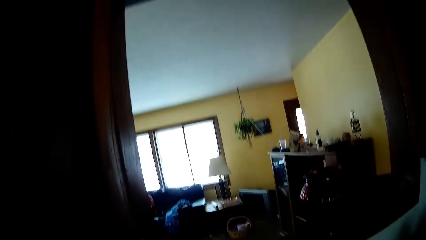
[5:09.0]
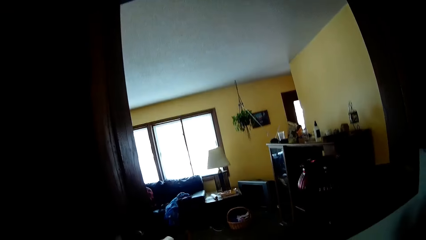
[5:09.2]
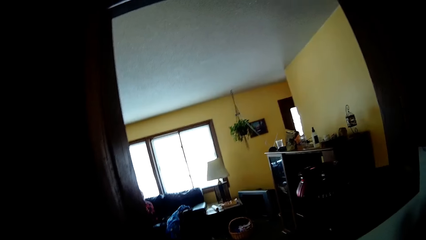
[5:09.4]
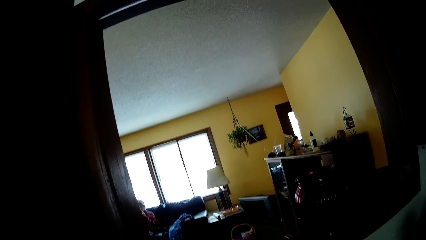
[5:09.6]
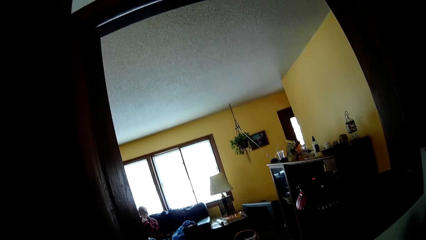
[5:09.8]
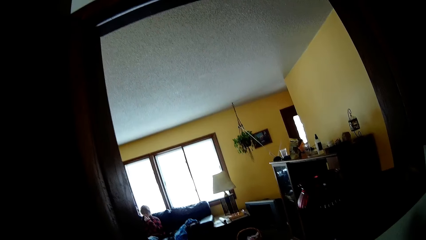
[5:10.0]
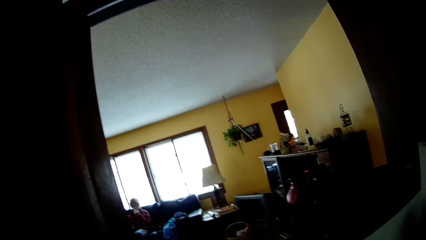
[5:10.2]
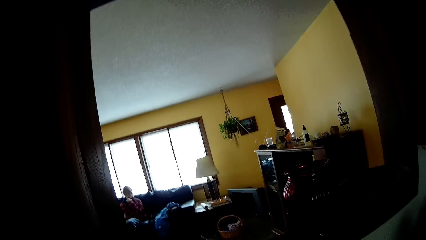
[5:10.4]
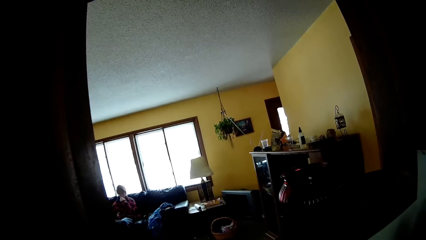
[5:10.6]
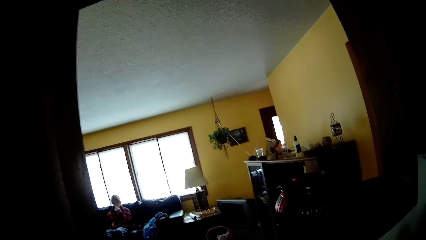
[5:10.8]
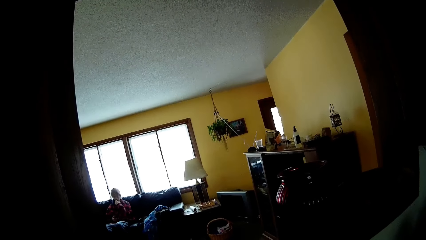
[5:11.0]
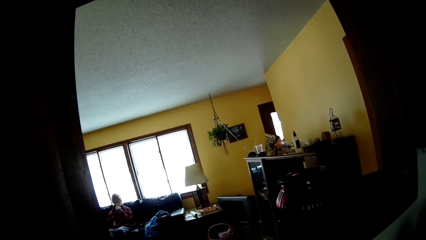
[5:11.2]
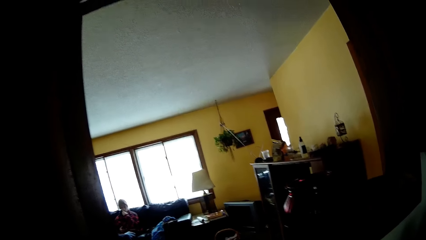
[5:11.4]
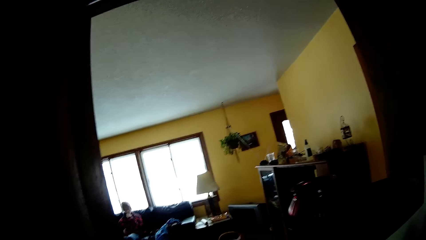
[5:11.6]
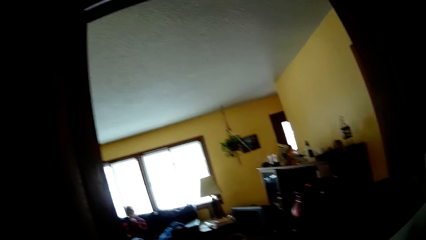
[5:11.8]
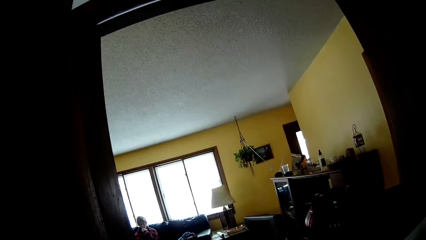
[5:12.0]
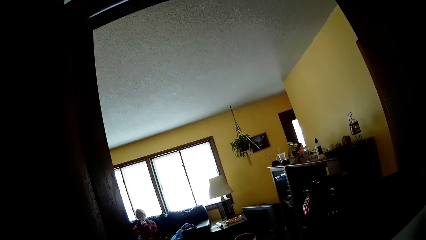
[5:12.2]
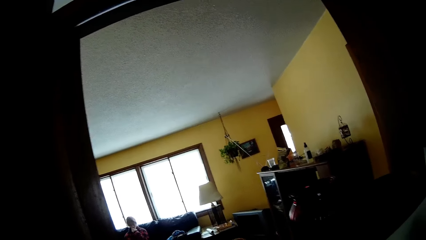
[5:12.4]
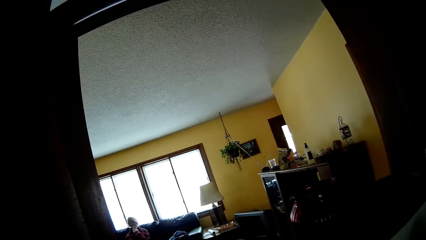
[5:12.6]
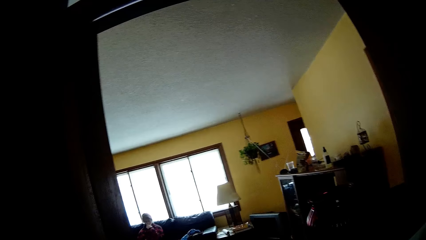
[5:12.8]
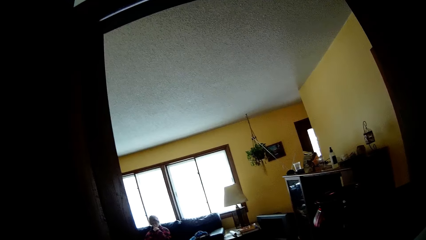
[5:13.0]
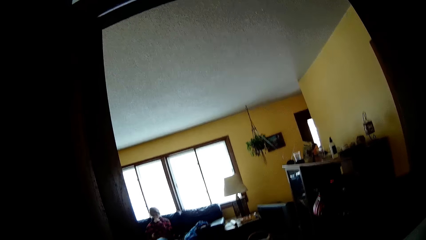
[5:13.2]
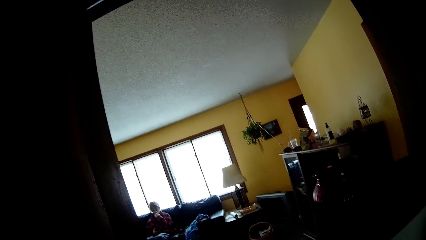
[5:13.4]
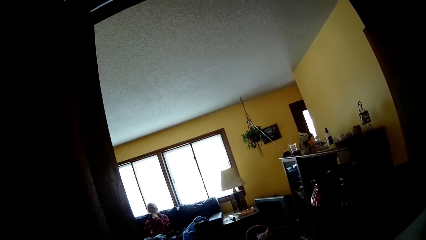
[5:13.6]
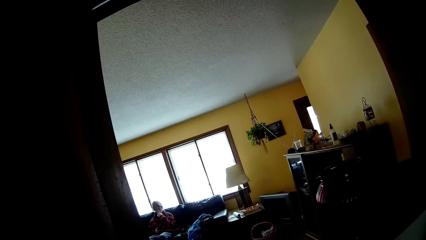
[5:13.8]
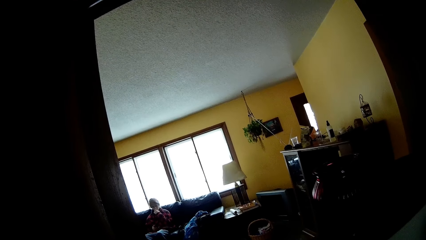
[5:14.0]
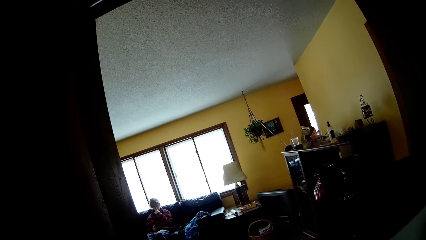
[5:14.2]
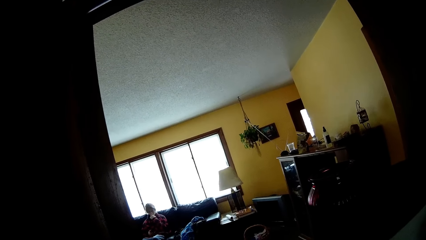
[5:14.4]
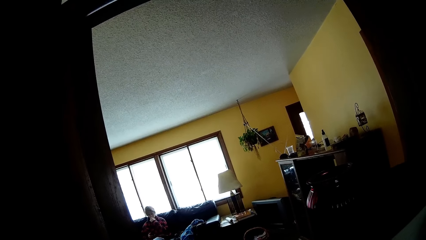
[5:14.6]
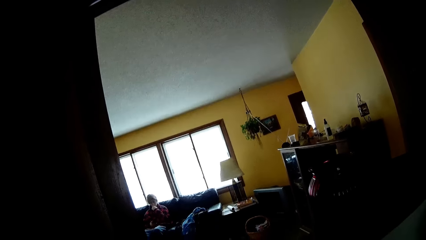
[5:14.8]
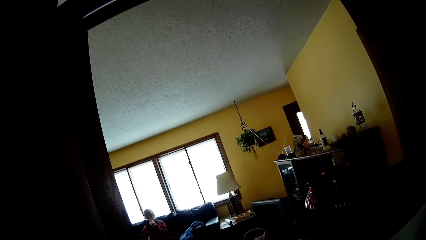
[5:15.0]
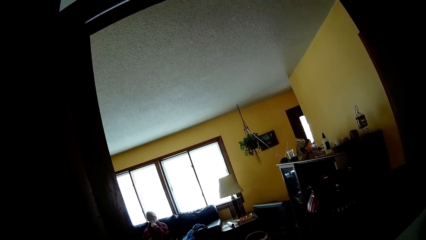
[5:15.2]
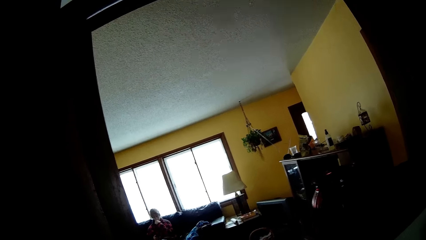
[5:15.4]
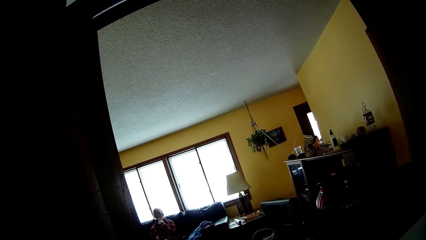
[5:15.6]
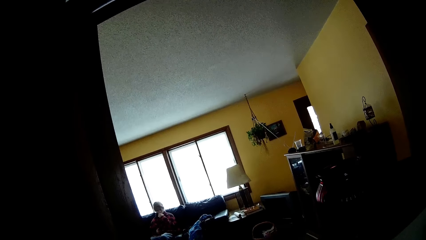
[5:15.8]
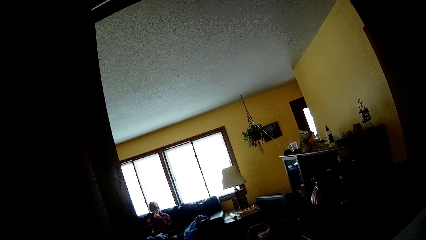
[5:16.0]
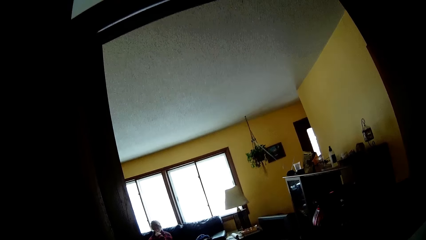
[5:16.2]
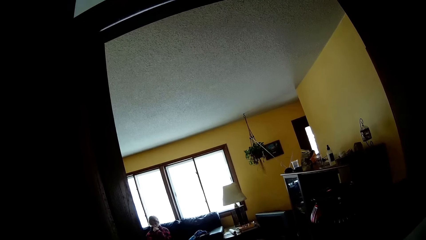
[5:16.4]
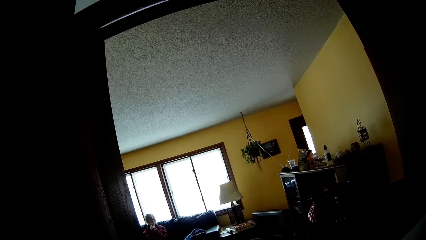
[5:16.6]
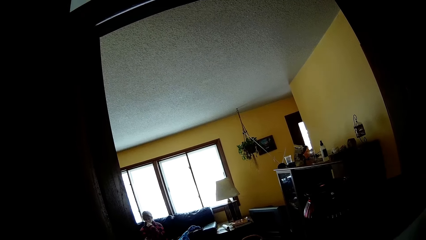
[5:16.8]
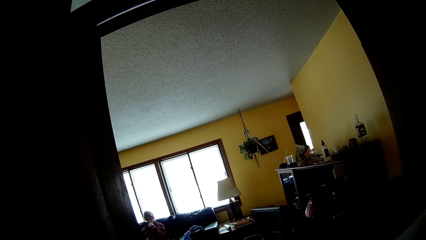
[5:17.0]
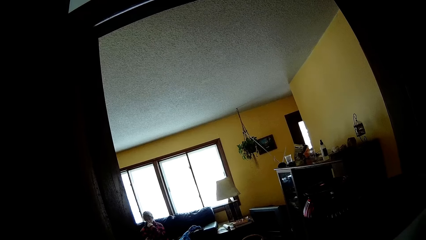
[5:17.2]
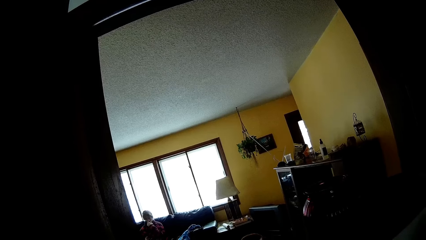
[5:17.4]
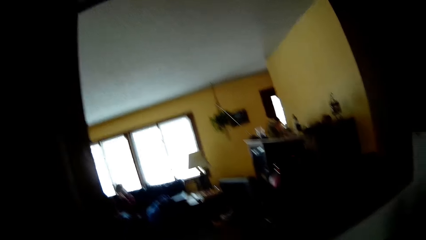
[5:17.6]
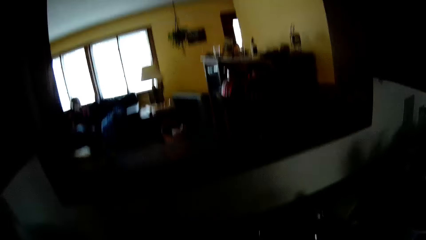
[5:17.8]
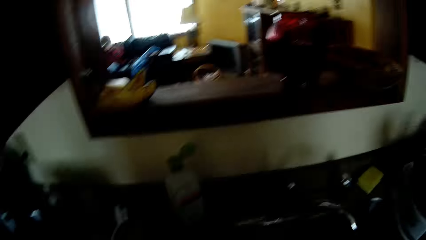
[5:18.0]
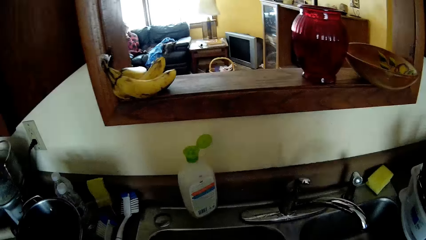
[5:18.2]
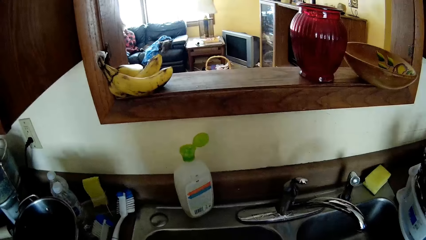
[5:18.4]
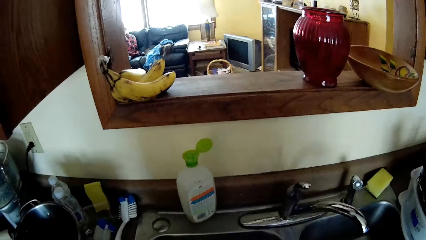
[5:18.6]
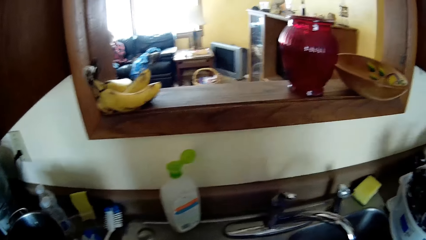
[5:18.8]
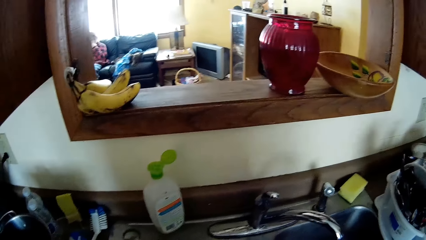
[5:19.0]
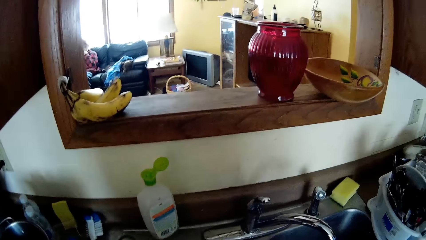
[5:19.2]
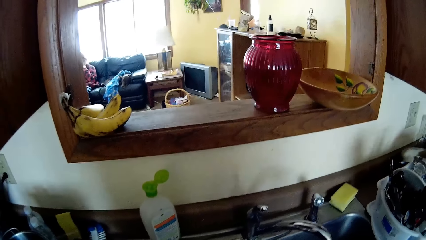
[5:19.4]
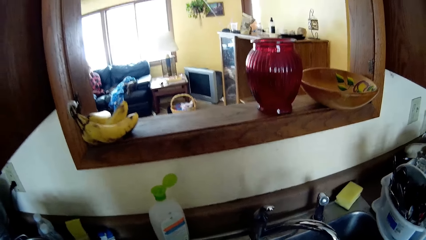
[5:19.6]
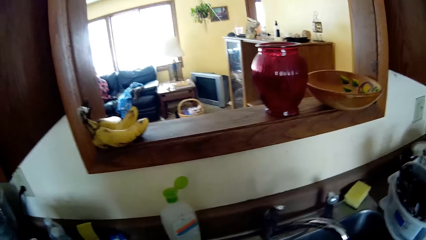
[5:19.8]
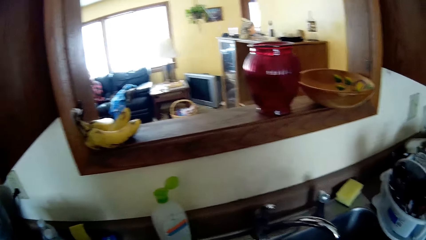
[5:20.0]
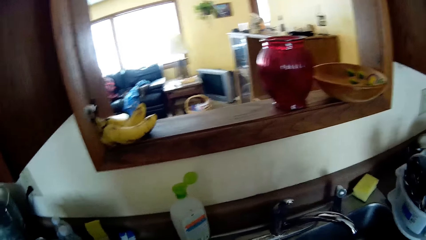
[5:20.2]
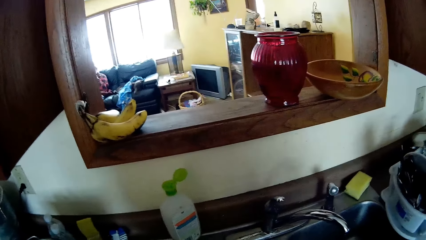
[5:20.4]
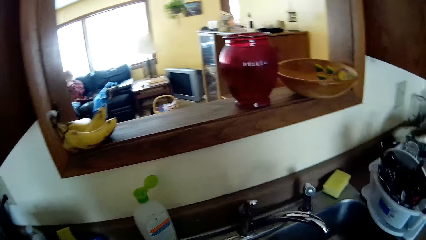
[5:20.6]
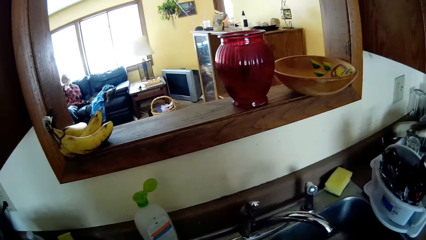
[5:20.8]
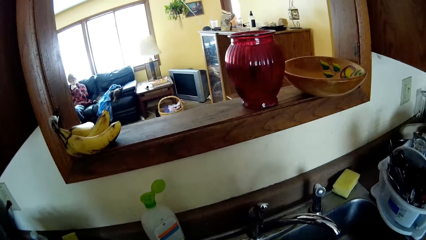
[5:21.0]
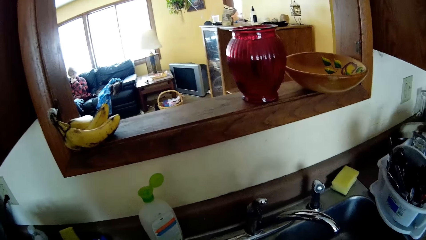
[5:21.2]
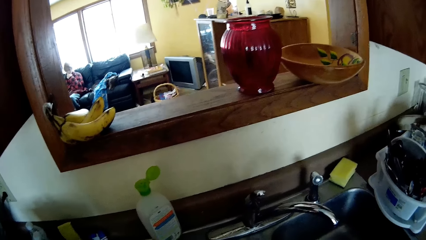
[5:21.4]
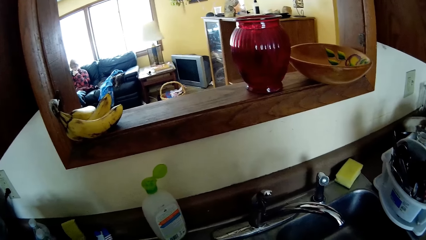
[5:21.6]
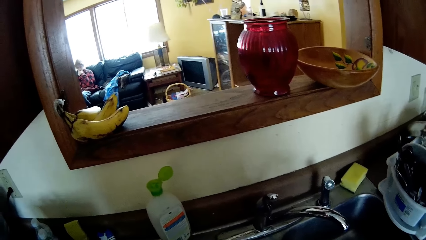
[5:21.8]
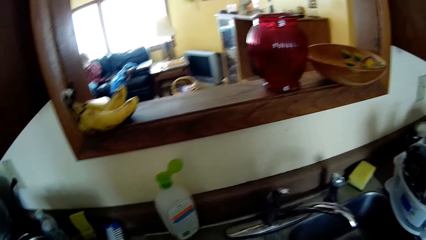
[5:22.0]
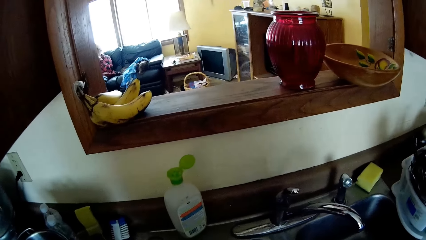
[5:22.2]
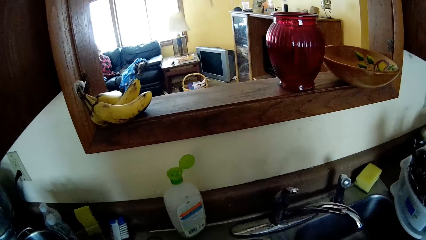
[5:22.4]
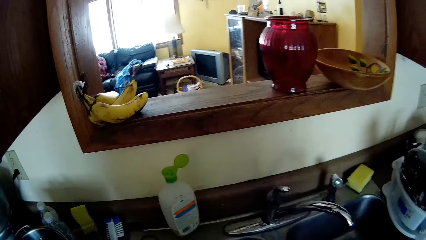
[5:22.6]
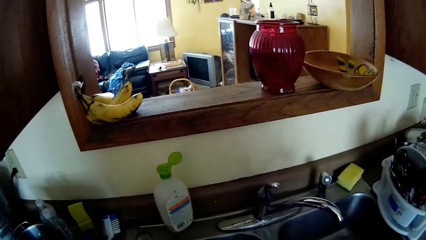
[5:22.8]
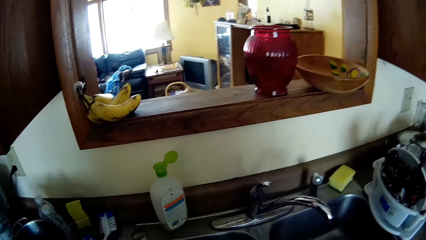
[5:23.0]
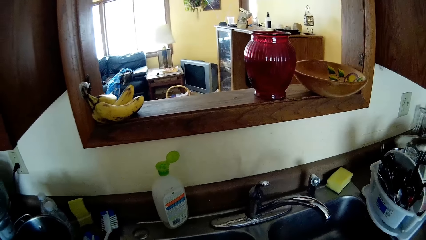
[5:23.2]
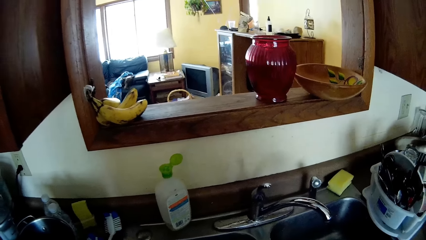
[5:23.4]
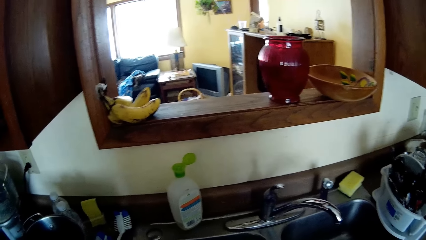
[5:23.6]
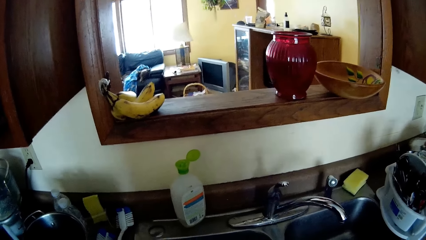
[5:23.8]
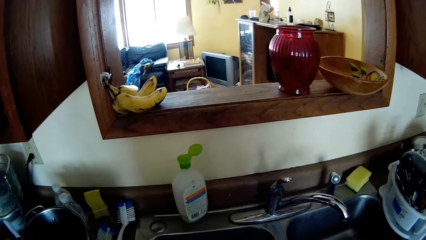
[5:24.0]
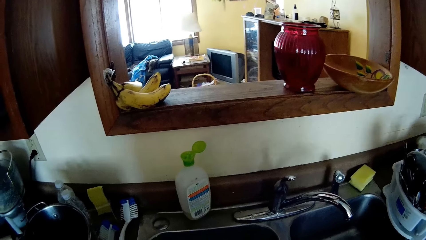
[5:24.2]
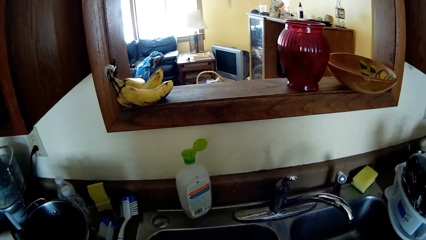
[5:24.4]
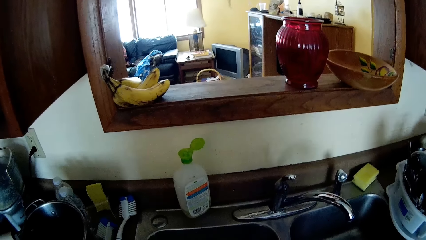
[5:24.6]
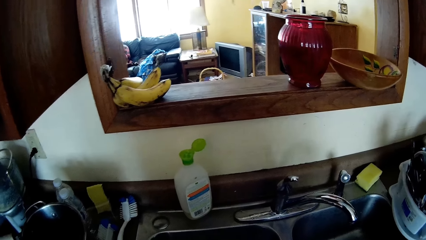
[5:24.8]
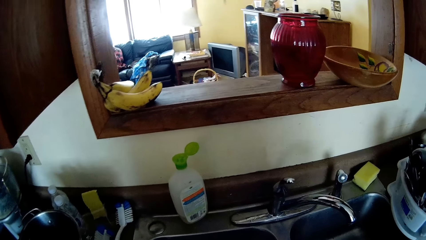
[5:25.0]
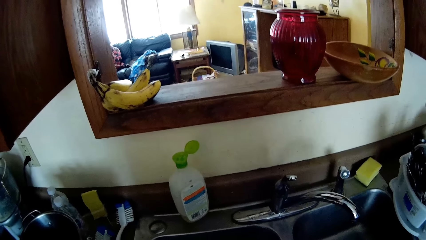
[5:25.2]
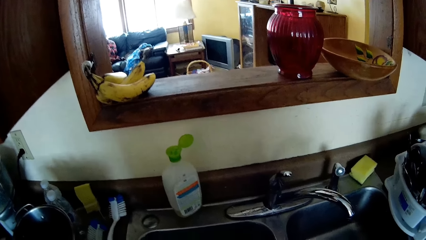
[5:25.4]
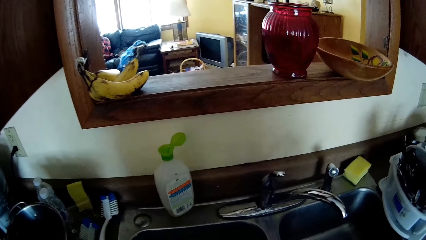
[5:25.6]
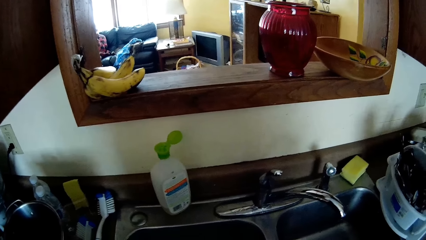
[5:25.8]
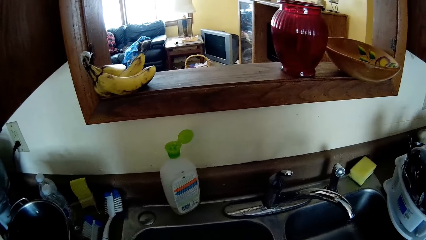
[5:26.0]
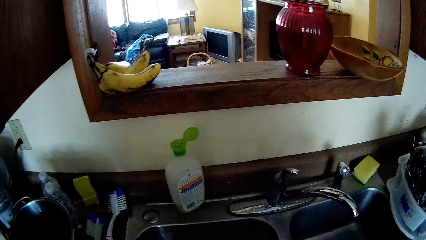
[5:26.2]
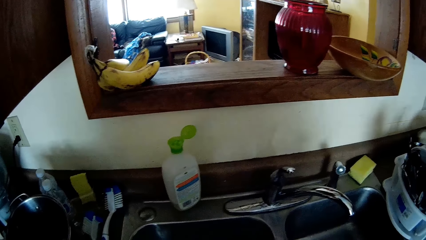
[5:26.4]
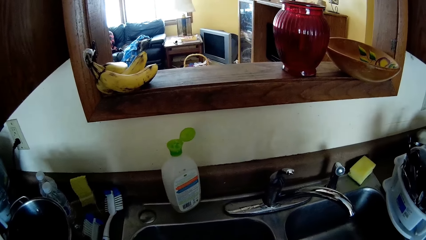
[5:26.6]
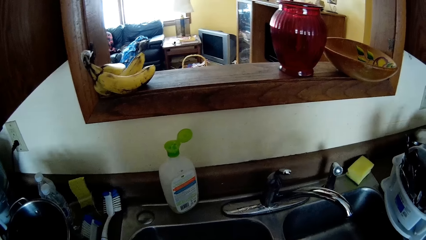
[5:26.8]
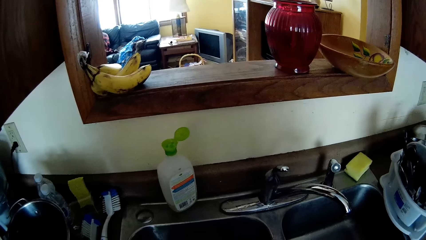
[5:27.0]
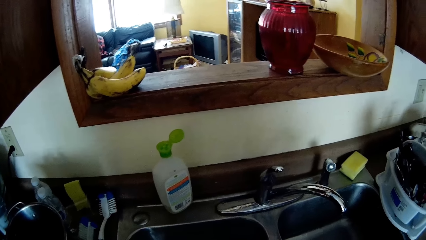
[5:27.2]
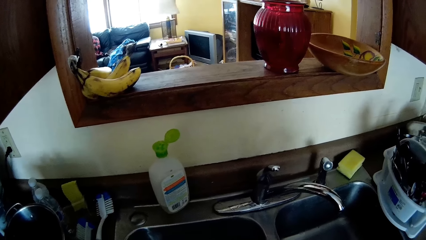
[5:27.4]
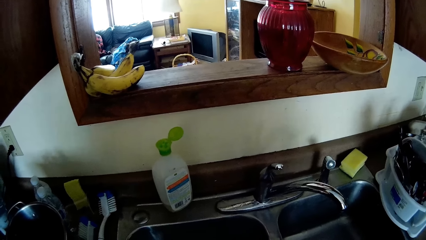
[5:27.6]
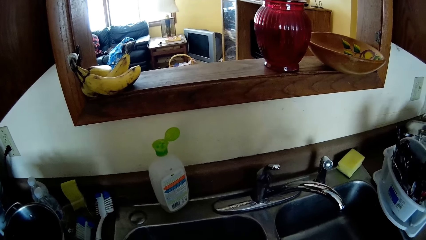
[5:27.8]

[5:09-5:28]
The camera wearer looks around.
